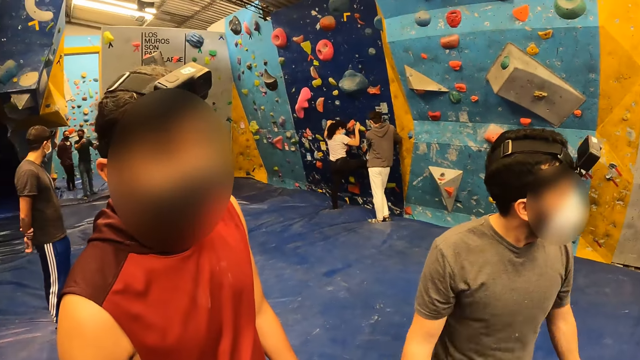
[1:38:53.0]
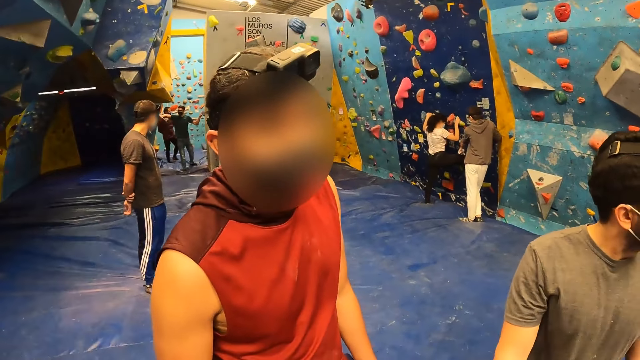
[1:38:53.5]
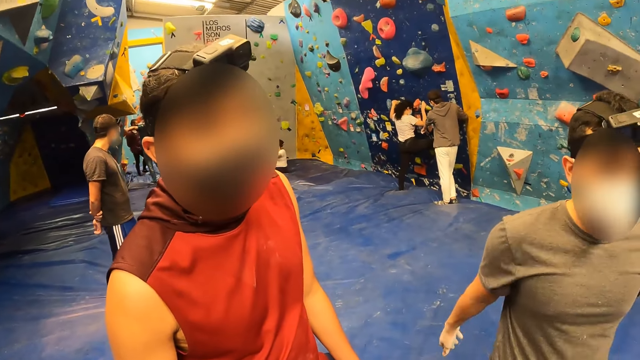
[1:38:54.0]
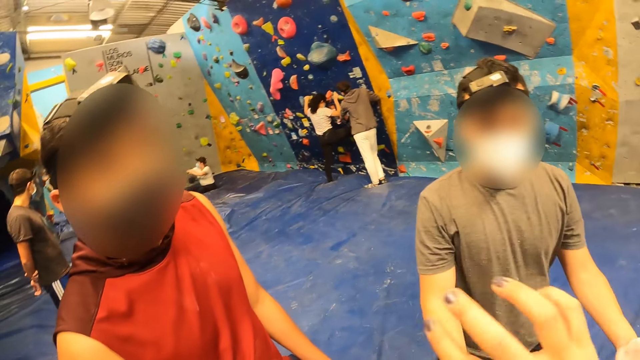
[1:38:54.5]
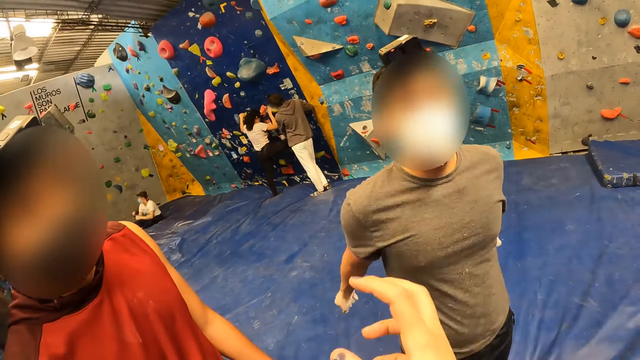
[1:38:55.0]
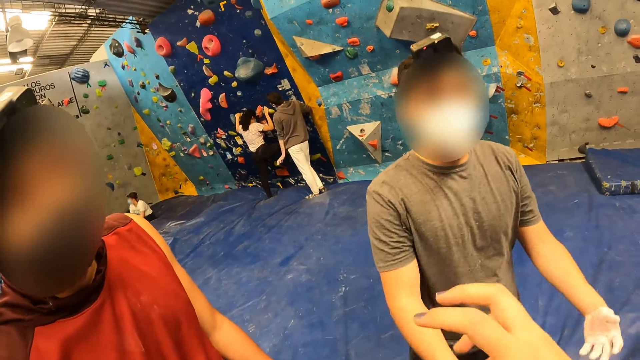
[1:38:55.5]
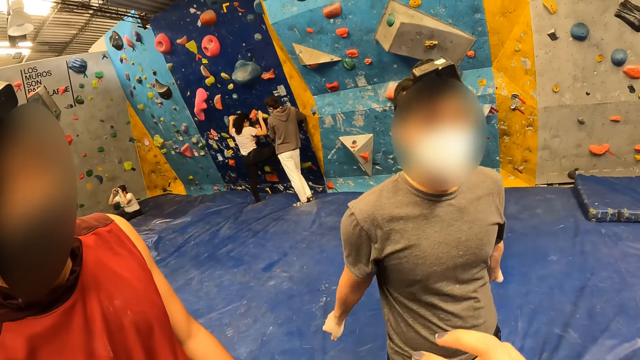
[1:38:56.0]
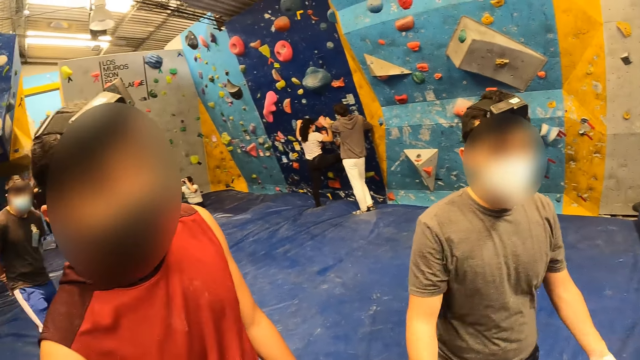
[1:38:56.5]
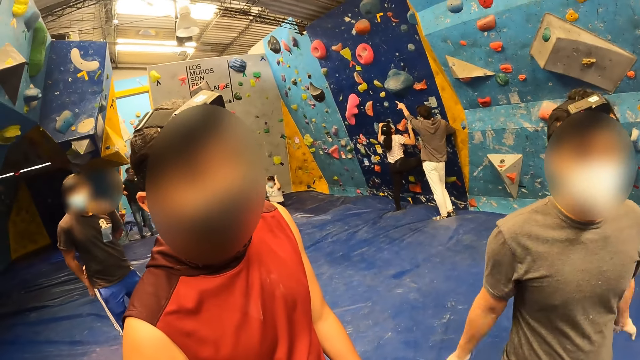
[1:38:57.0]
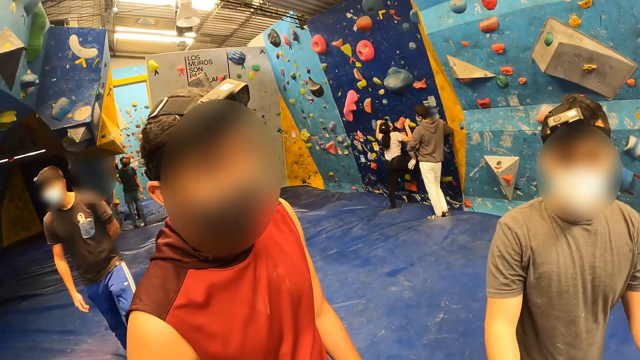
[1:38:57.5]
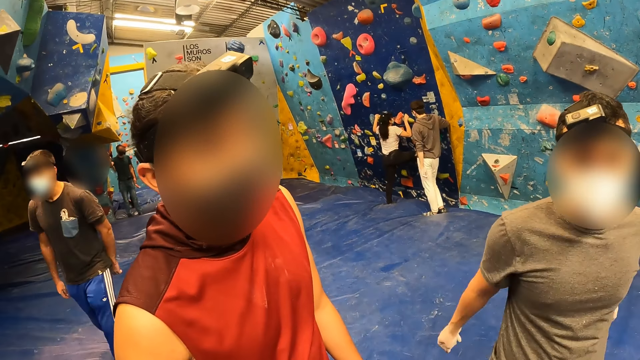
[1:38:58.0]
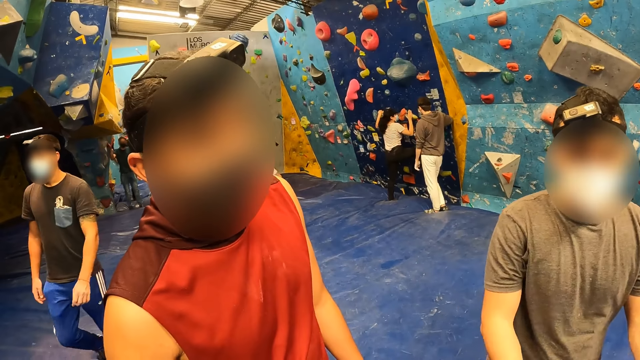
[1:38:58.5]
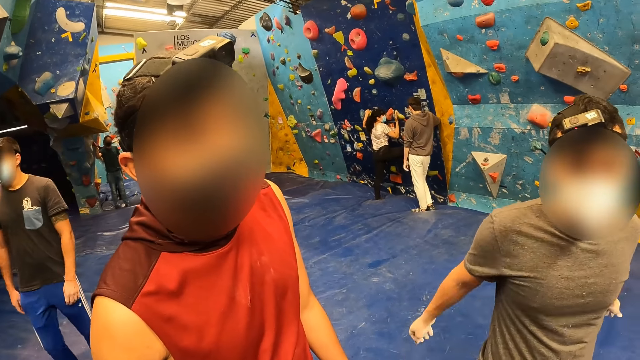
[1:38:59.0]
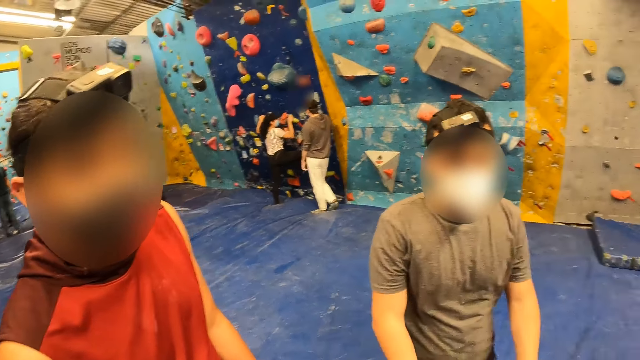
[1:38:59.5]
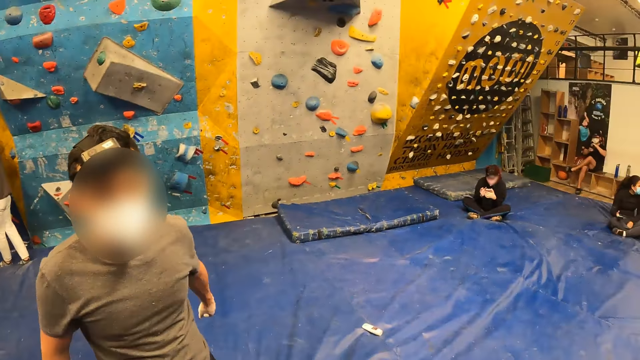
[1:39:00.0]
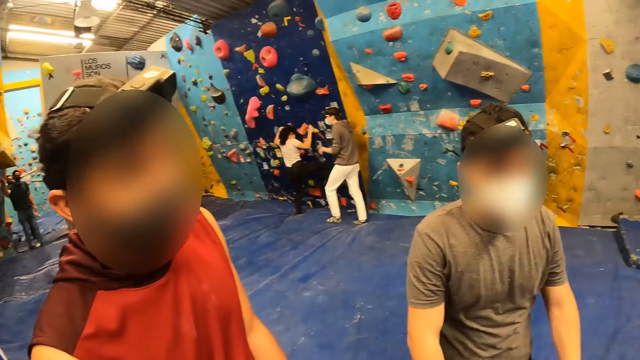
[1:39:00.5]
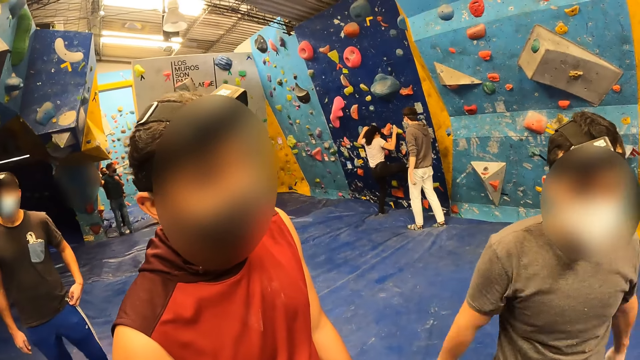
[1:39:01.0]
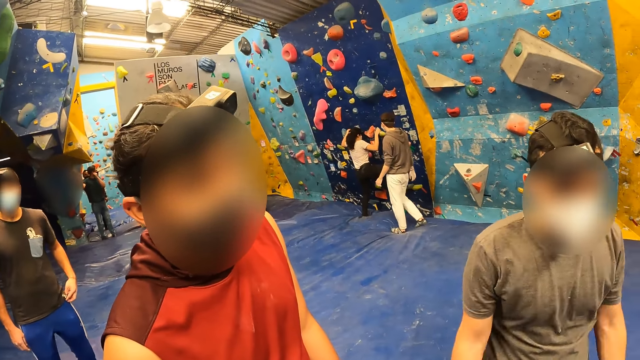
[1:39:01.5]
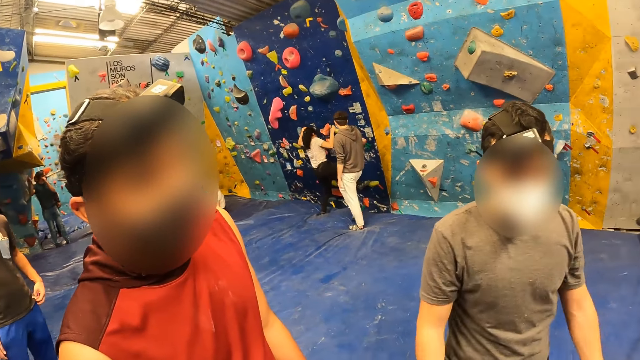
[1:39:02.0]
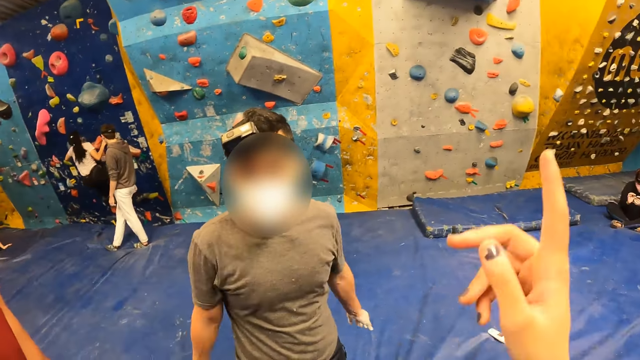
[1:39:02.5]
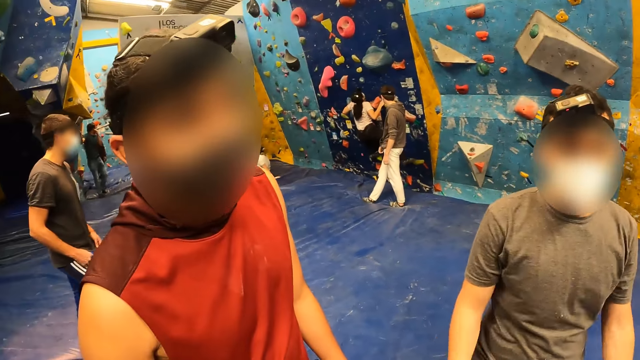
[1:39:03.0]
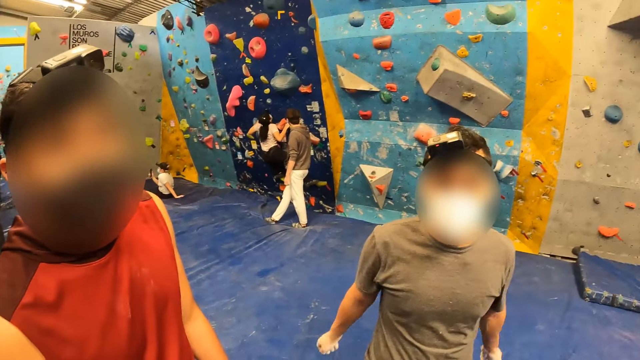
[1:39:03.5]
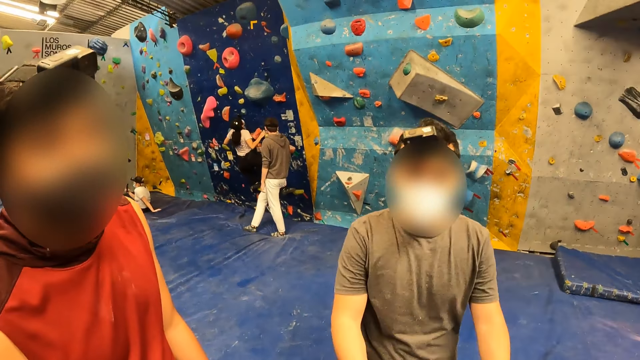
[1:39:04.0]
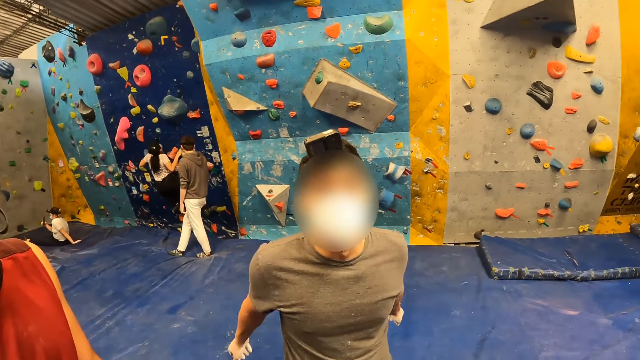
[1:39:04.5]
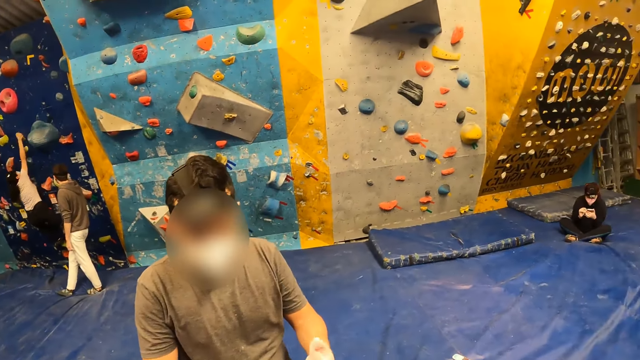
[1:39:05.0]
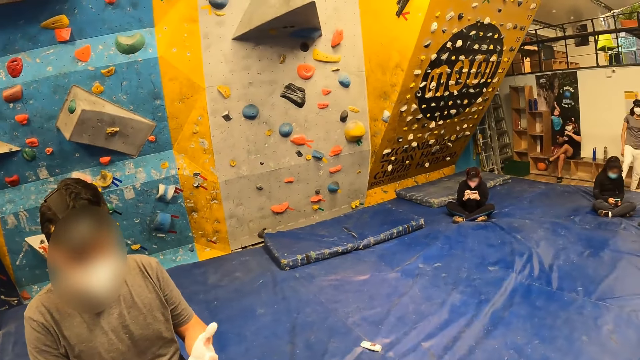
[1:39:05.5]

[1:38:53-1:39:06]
A person looks at the camera wearer. The camera wearer raises a hand. Another person looks at the camera wearer. The camera wearer raises a hand.

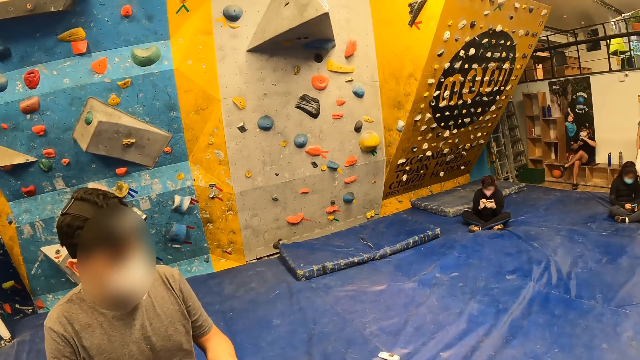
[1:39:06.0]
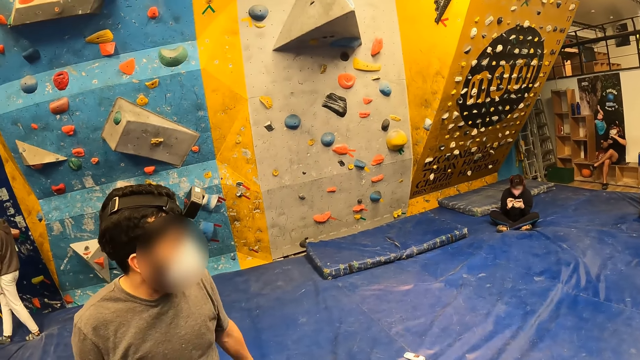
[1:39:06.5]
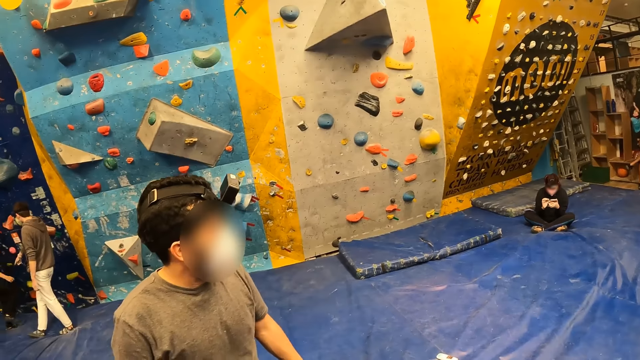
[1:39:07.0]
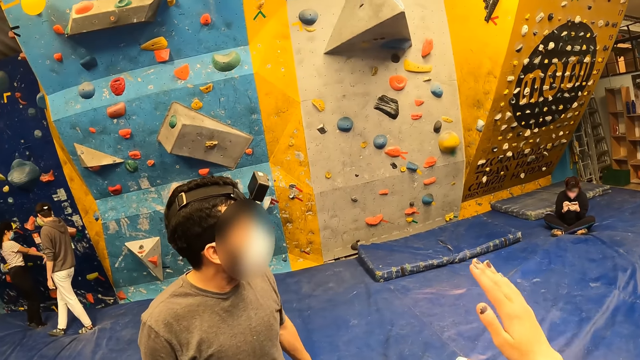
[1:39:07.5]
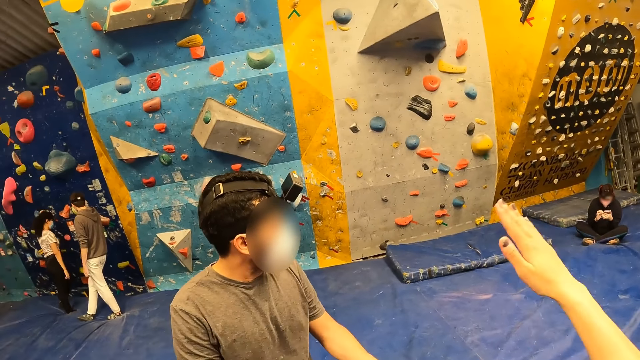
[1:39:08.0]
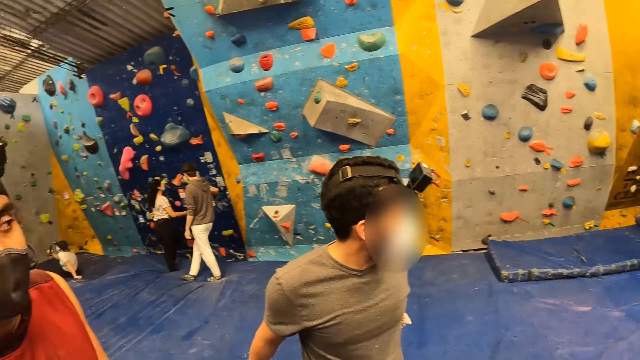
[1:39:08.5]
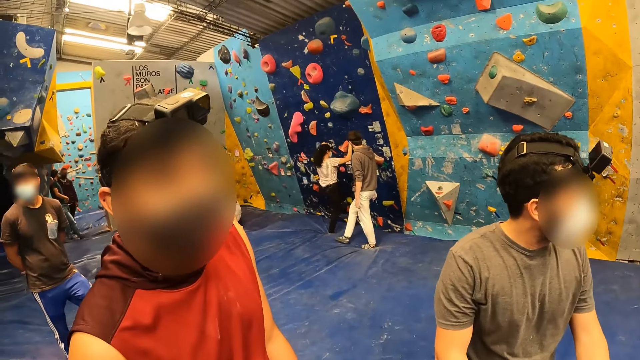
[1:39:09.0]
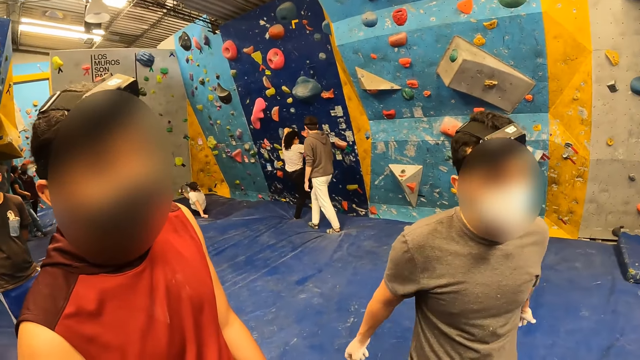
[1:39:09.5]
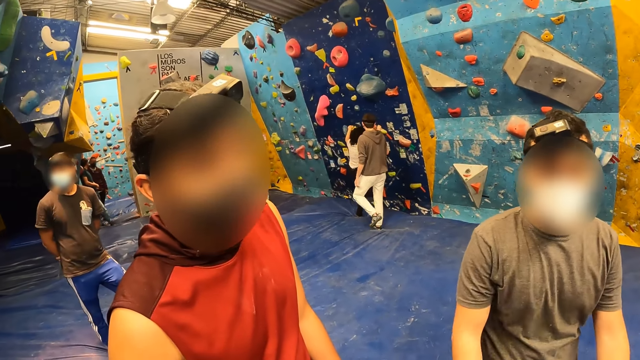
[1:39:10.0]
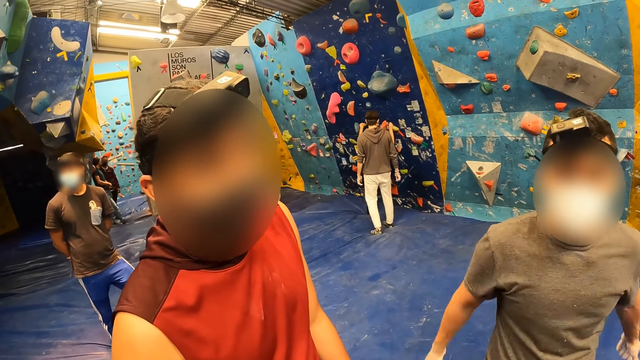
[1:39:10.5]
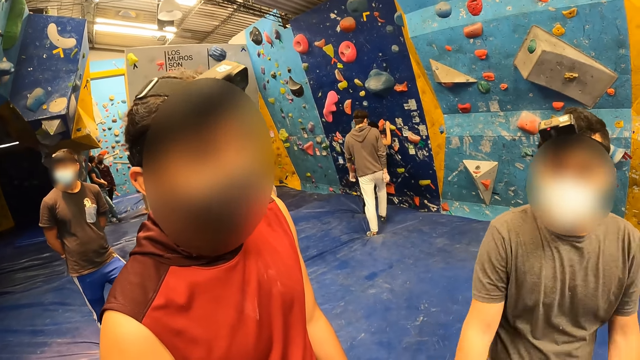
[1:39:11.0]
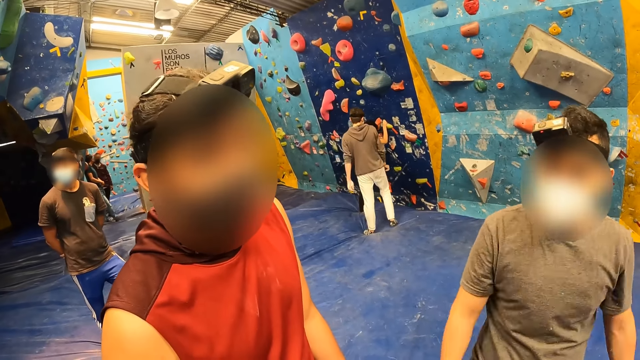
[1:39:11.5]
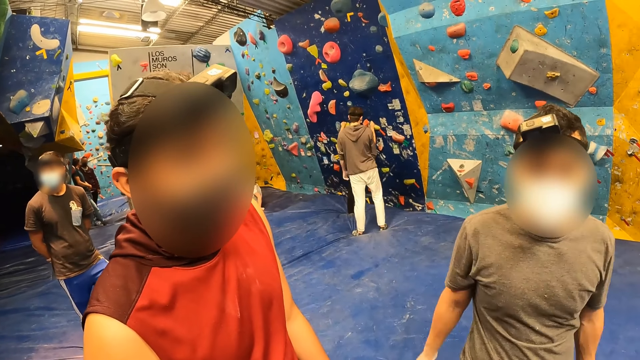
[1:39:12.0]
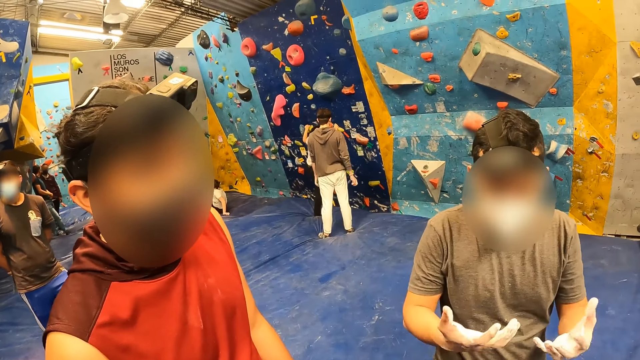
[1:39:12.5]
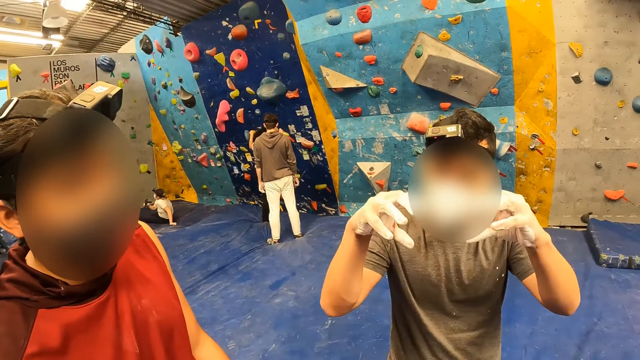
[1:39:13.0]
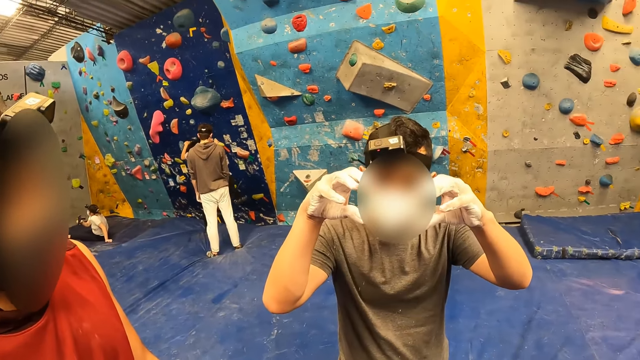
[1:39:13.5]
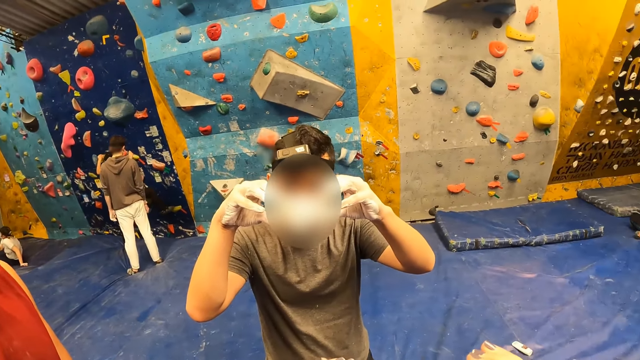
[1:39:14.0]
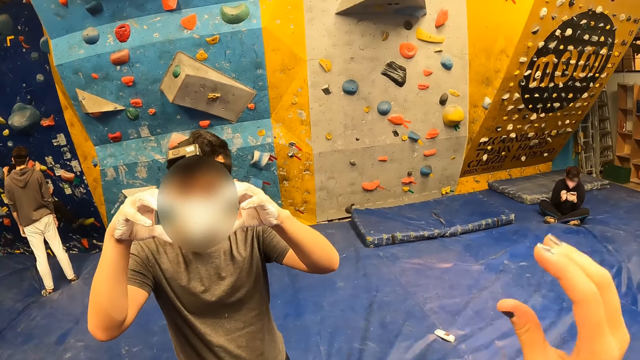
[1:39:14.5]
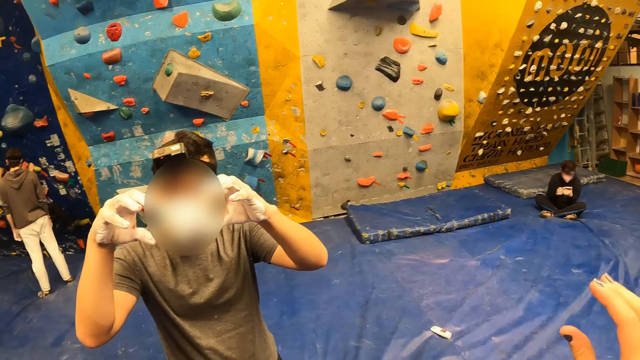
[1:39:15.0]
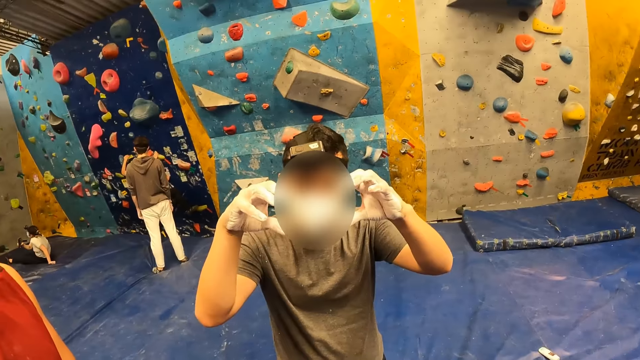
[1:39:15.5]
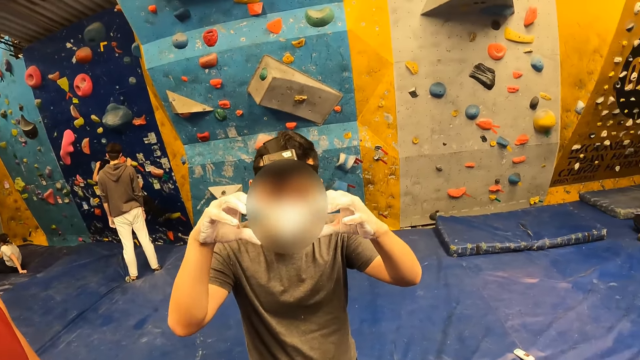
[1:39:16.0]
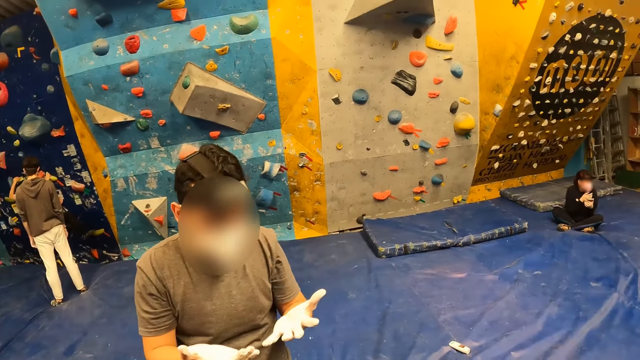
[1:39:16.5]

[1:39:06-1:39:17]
The camera wearer raises a hand. A person looks at the camera wearer. Another person looks at the camera wearer. The camera wearer raises a hand.
